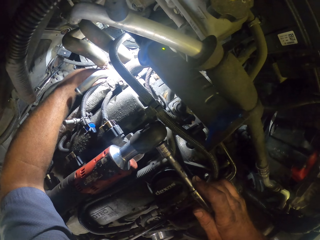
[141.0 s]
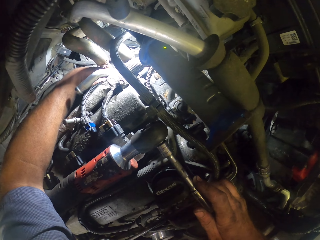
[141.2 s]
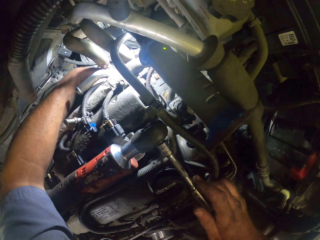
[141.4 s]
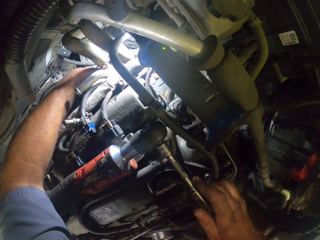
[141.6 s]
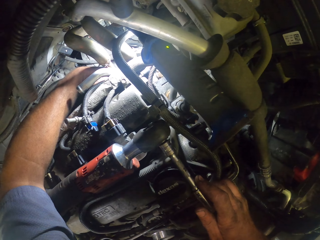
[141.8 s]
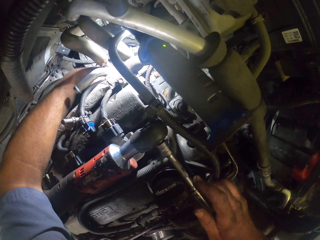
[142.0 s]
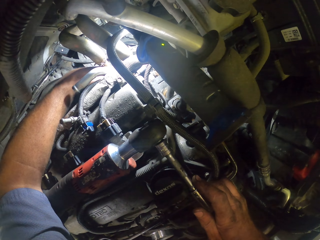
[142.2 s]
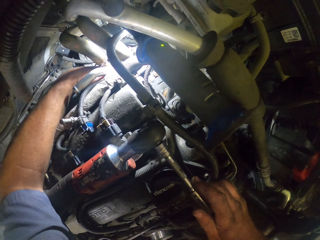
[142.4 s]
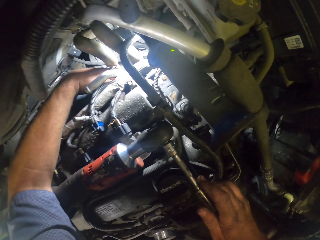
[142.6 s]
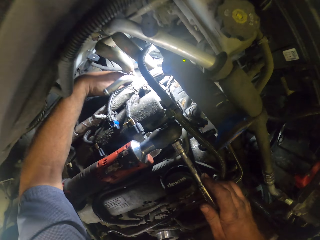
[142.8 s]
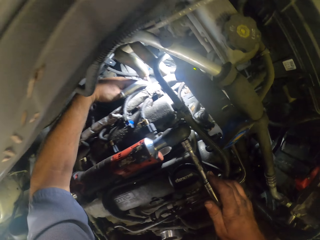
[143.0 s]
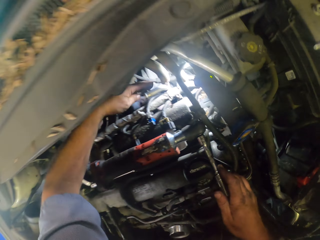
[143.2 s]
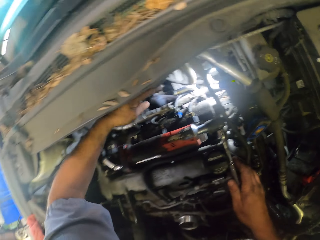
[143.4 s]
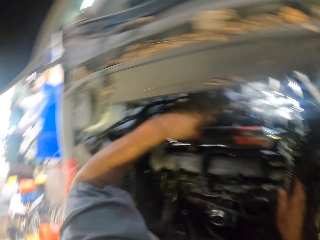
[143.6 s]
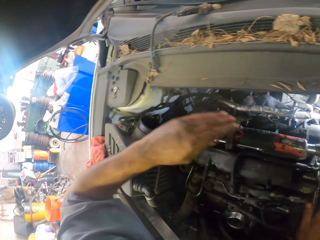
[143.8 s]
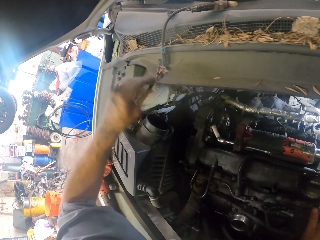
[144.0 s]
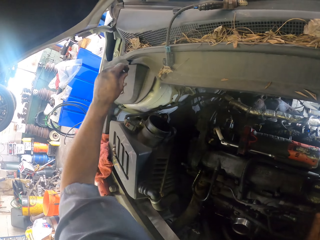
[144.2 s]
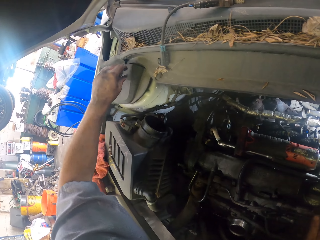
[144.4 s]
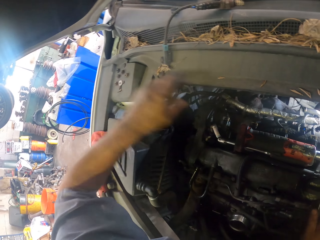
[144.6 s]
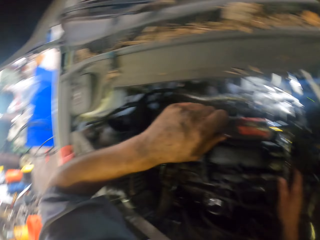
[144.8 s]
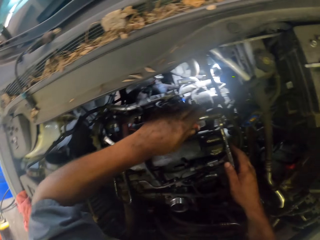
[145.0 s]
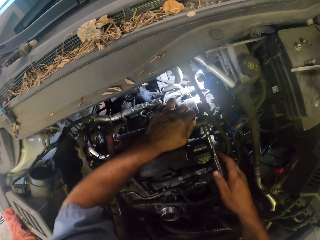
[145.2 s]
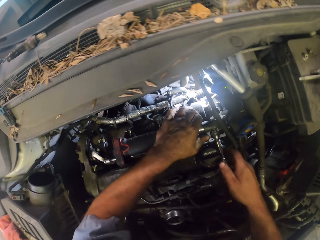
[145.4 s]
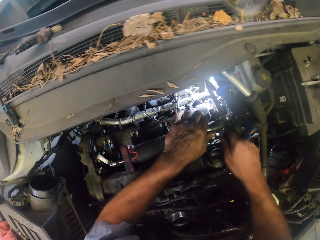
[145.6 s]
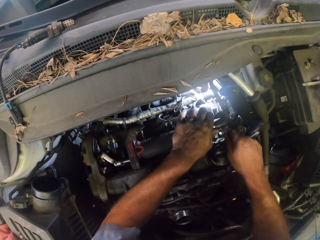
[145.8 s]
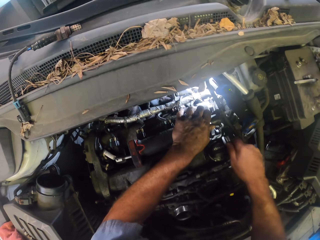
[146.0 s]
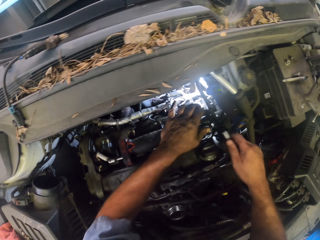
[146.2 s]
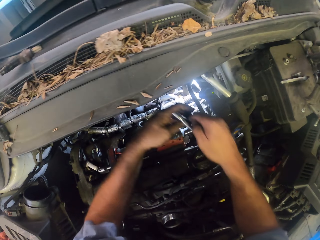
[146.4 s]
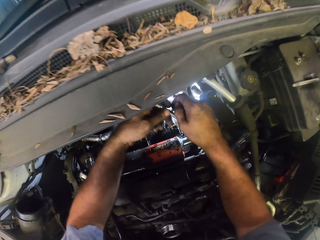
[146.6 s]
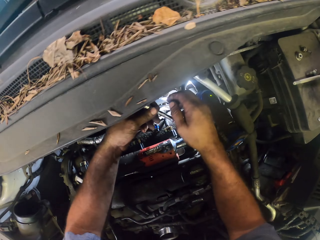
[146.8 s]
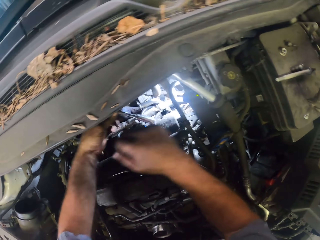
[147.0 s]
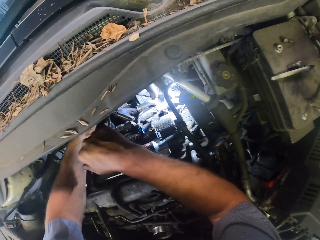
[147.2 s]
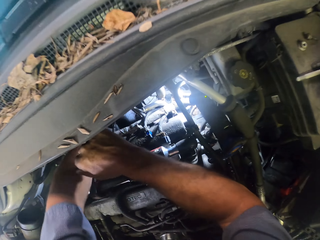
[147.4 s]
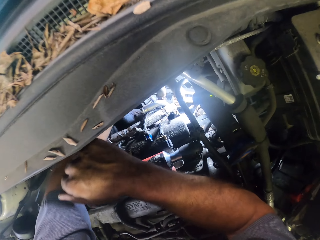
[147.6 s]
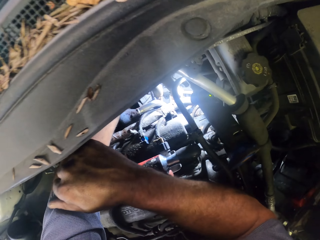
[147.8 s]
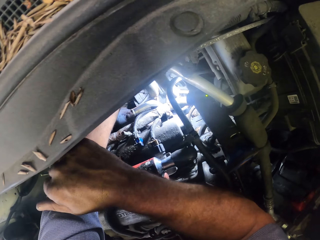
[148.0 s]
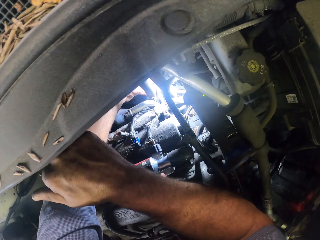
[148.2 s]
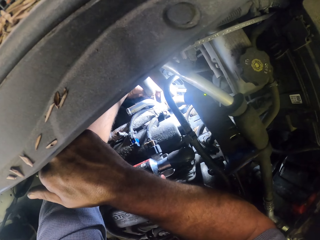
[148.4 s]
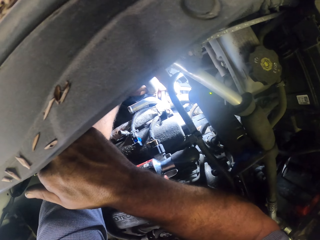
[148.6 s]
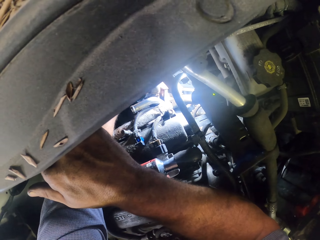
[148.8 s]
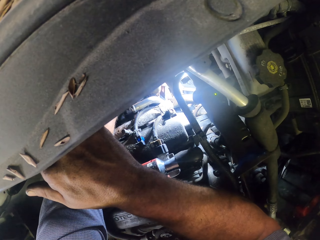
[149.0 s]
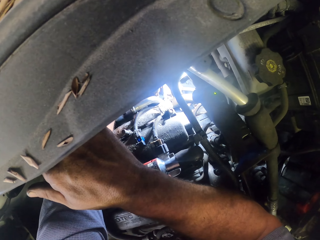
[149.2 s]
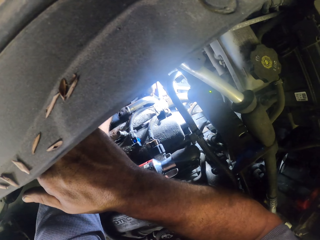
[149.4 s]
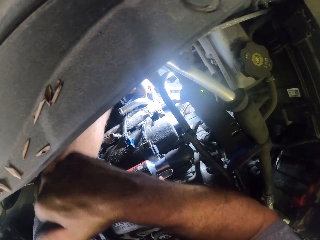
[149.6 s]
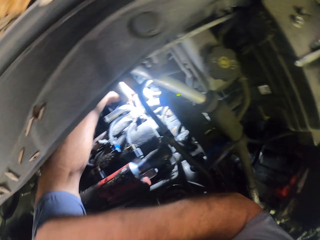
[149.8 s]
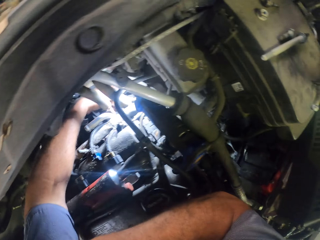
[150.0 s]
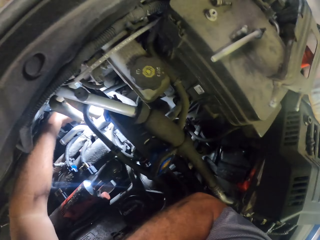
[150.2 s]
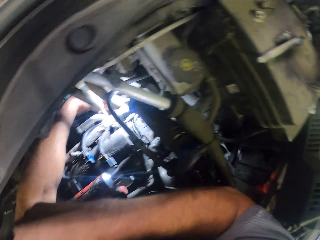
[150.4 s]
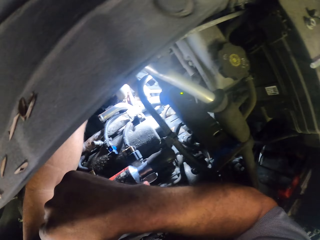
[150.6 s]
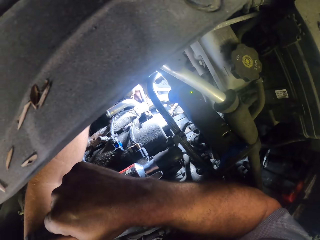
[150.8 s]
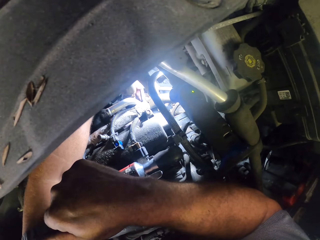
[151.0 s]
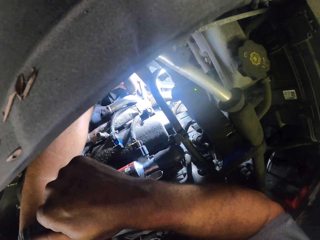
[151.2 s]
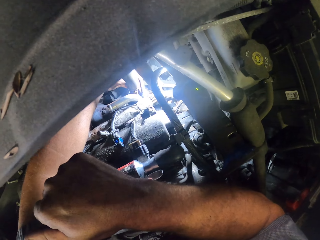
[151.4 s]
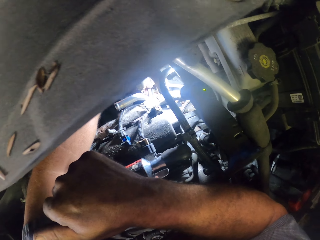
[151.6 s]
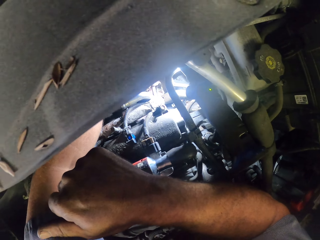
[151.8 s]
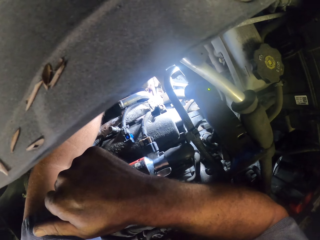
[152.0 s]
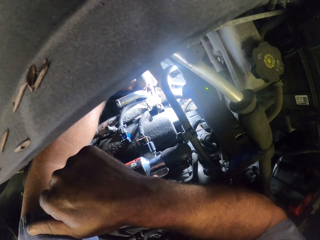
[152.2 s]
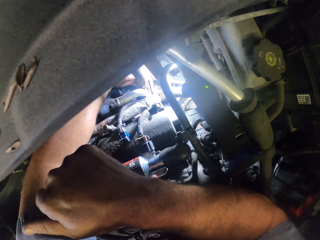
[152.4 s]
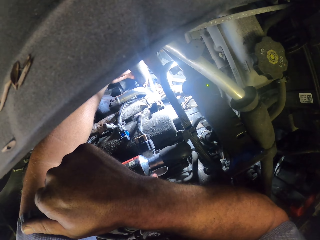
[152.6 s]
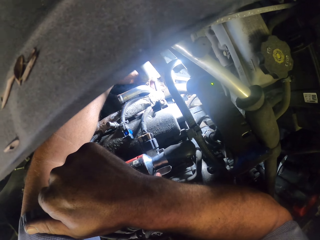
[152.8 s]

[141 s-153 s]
The camera wearer removes a nut and places the nut on the side of the car. They fix the car engine with the metric double-ended swivel head wrench.

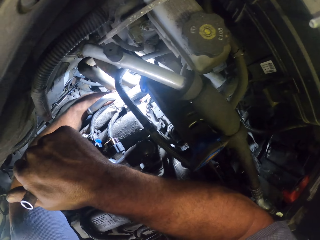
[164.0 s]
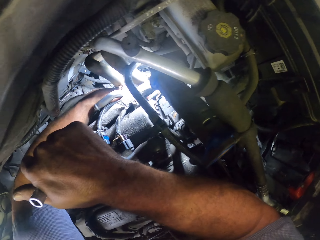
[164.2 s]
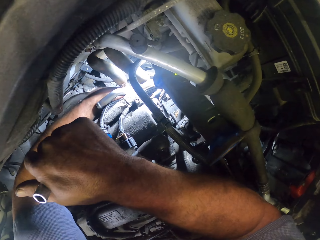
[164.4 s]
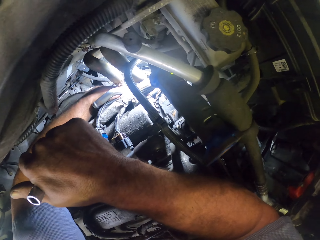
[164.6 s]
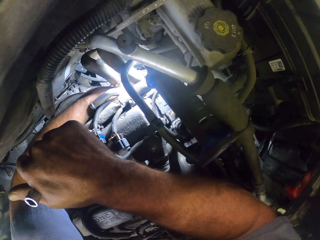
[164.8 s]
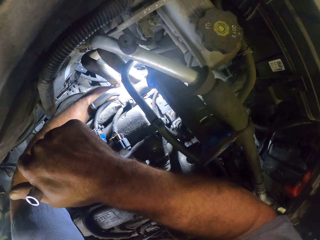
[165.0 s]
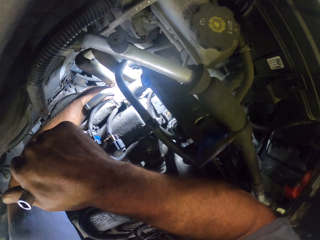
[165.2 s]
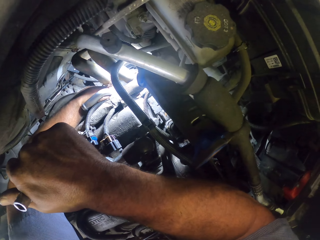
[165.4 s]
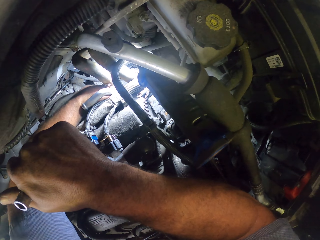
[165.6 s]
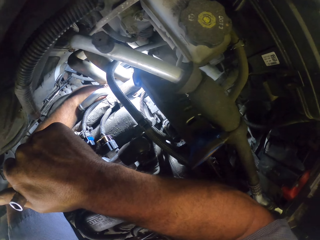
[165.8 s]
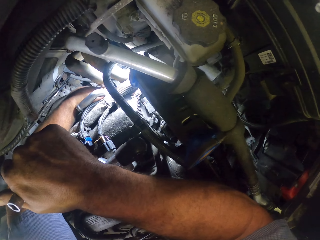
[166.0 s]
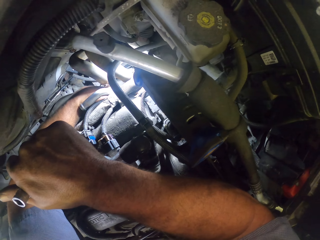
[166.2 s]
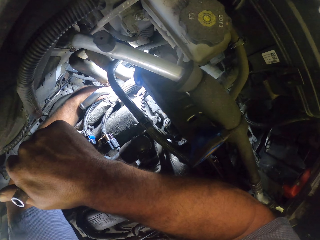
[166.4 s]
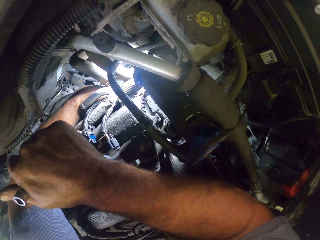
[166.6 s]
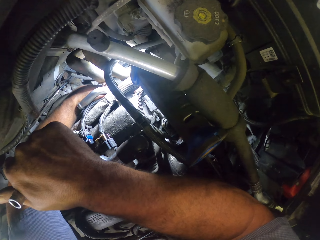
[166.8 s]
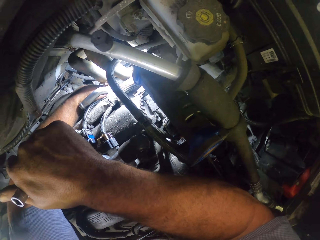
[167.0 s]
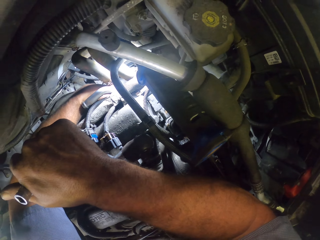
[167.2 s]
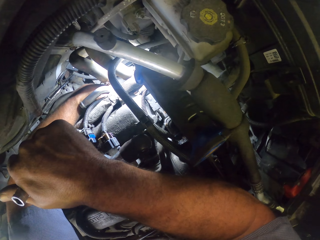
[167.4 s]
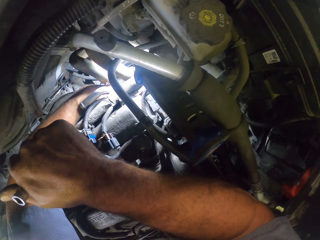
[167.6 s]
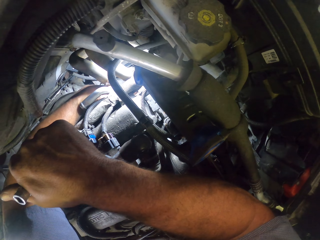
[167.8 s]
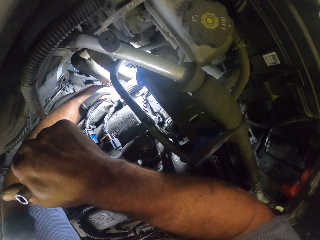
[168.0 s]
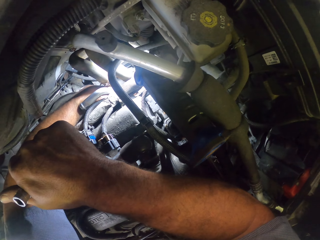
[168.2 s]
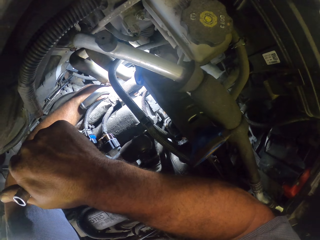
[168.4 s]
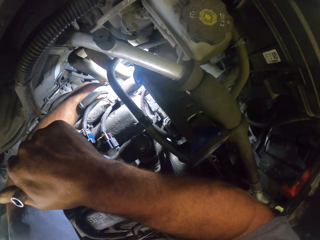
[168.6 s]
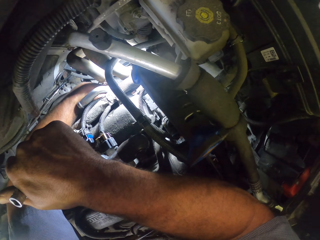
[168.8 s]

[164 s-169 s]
The camera wearer touches something.

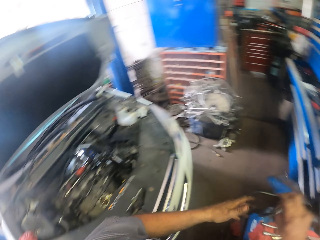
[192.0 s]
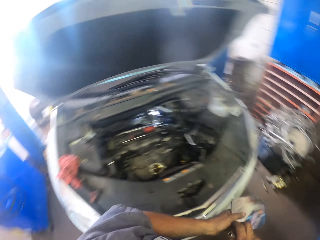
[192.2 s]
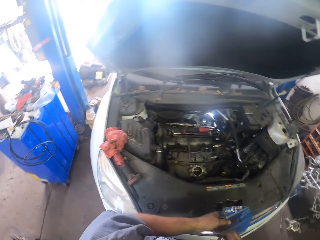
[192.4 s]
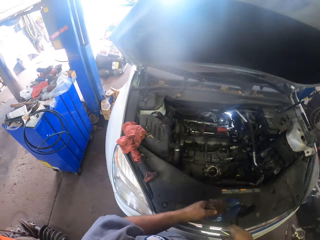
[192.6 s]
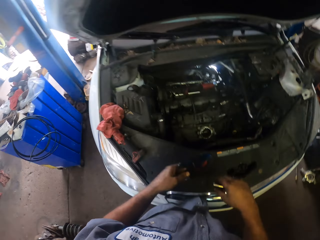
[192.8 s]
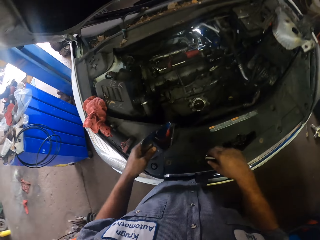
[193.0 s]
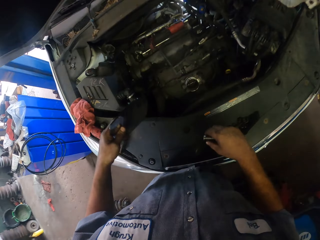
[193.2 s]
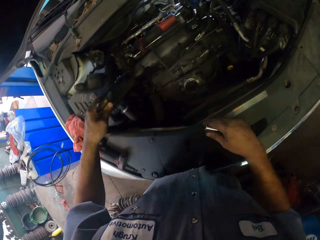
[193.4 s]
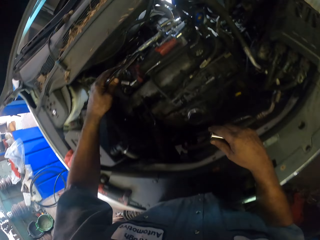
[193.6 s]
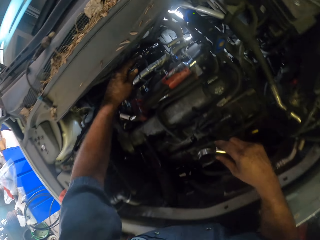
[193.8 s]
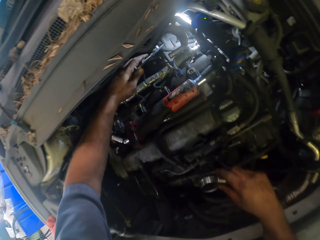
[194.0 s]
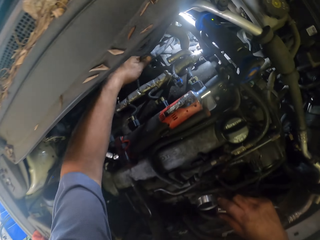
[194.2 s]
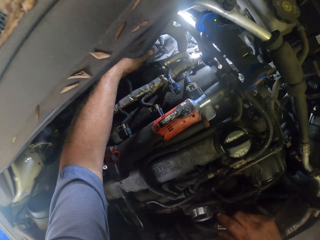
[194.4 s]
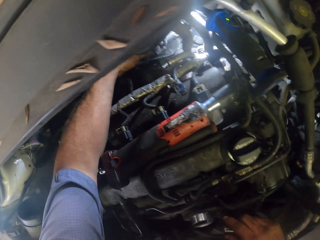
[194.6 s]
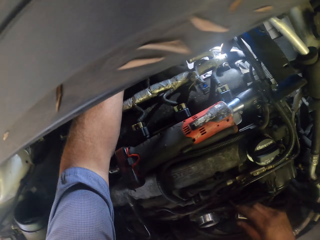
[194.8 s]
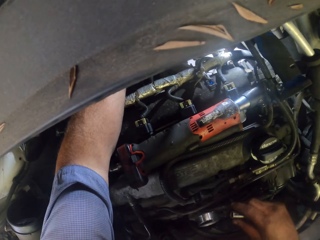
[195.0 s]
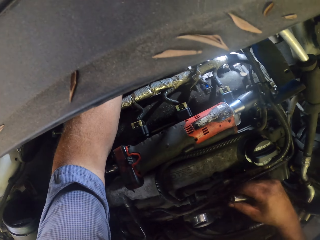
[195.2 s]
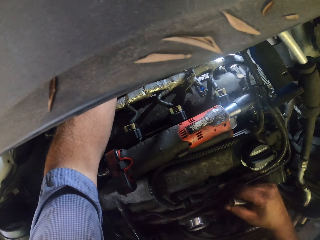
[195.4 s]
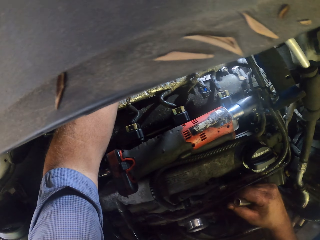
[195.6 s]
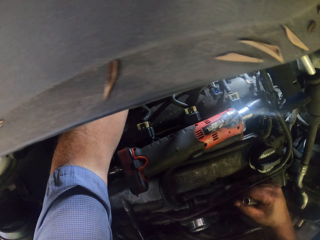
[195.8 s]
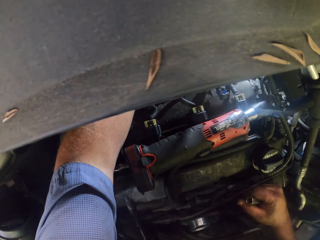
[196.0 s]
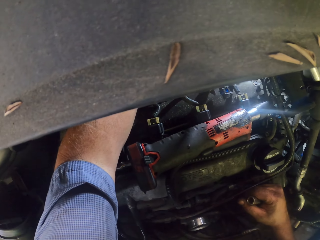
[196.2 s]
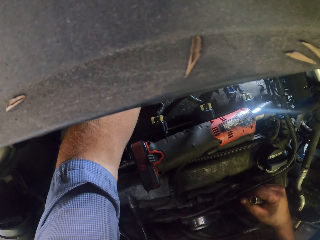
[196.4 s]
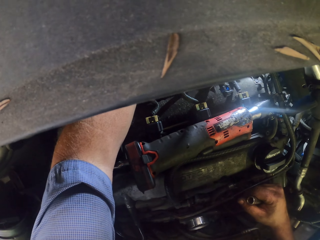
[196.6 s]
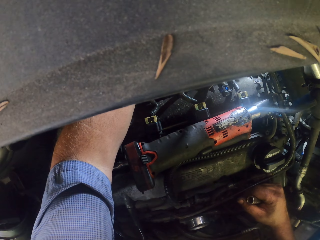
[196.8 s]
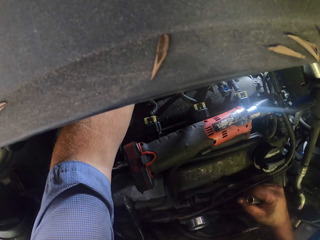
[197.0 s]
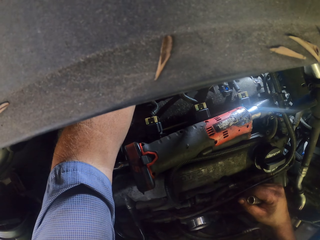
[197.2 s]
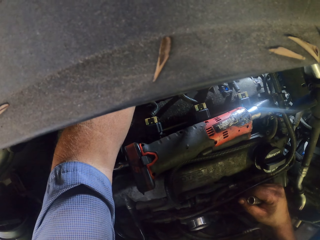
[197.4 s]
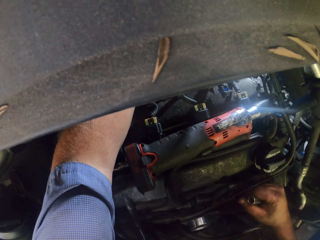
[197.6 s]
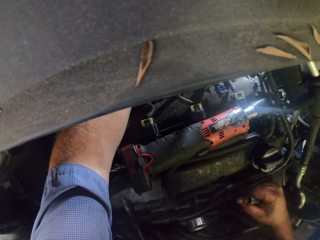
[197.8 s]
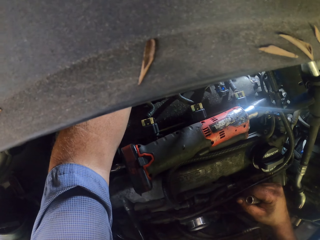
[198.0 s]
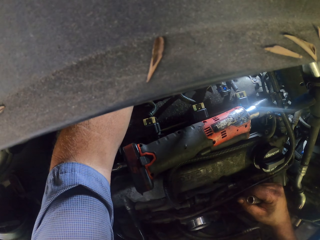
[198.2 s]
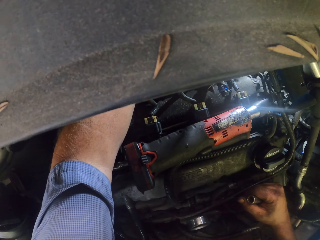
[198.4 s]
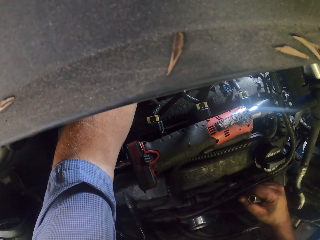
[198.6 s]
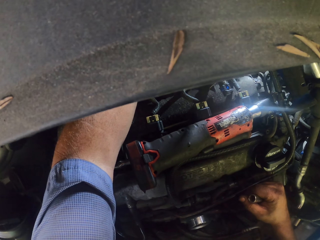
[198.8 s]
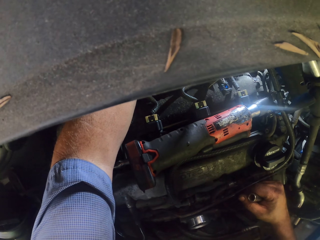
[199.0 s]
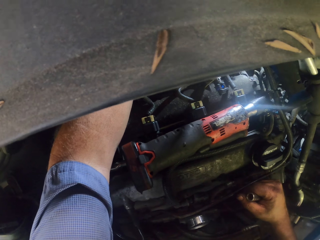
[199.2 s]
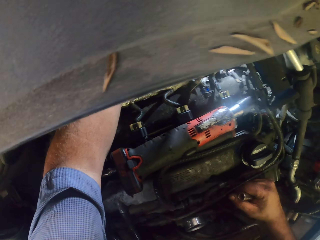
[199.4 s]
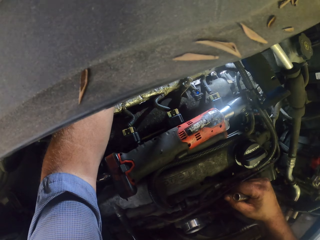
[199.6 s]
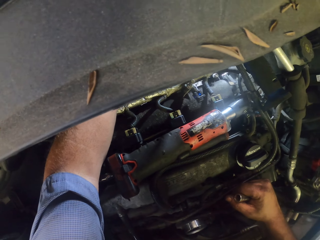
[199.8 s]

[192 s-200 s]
The camera wearer picks up a mirror. They use the mirror to look at the engine.
